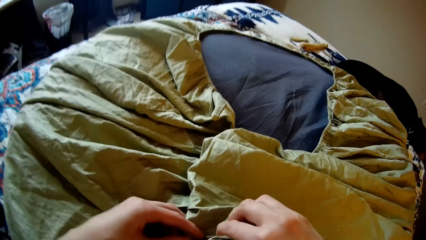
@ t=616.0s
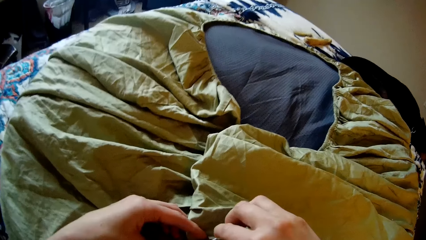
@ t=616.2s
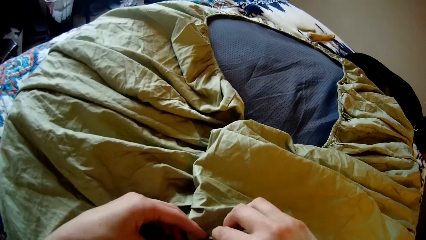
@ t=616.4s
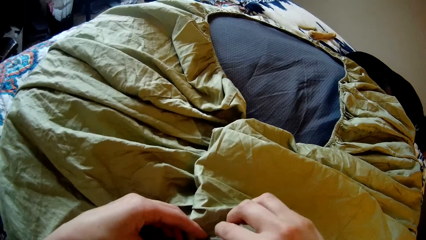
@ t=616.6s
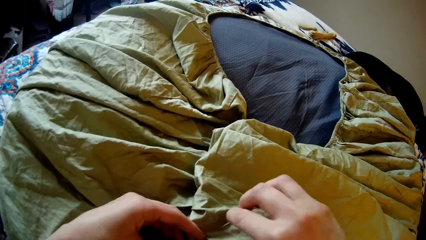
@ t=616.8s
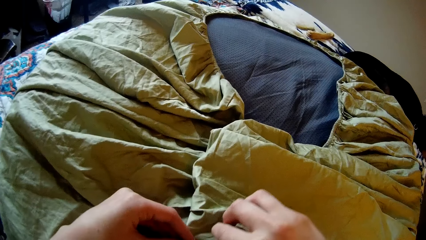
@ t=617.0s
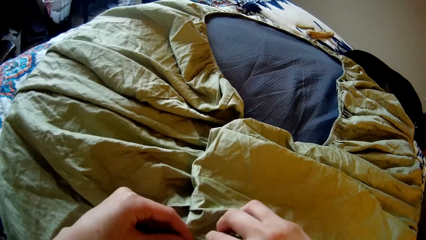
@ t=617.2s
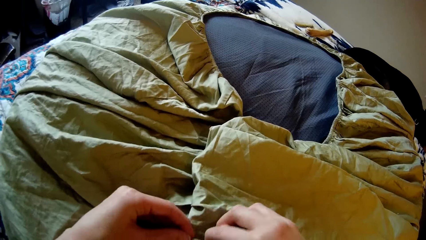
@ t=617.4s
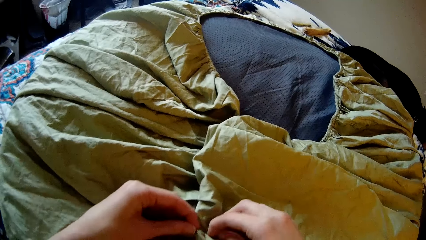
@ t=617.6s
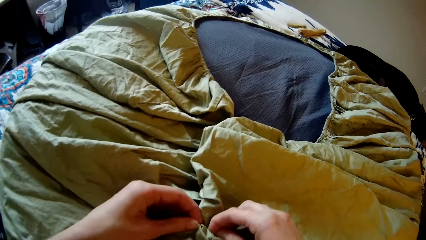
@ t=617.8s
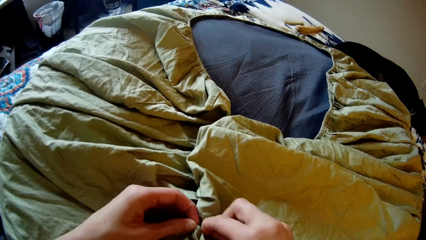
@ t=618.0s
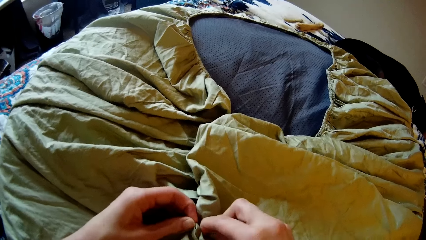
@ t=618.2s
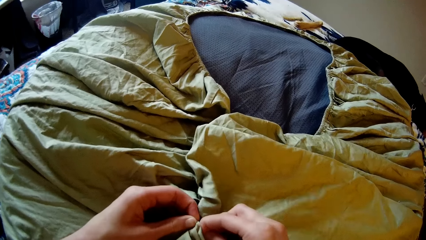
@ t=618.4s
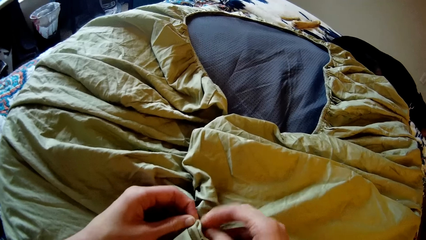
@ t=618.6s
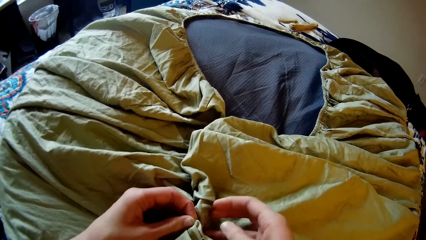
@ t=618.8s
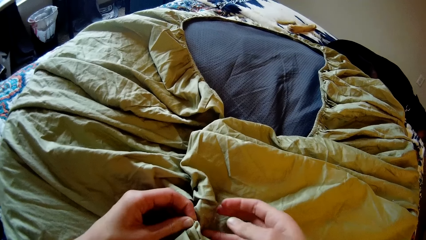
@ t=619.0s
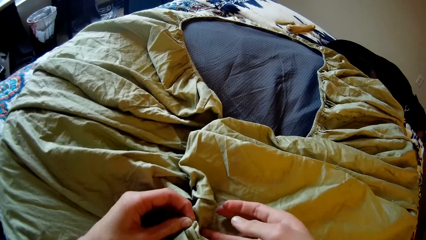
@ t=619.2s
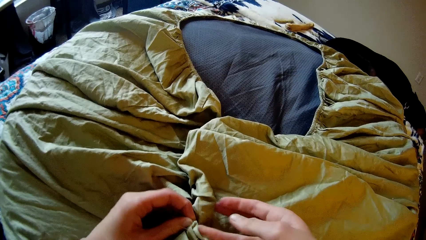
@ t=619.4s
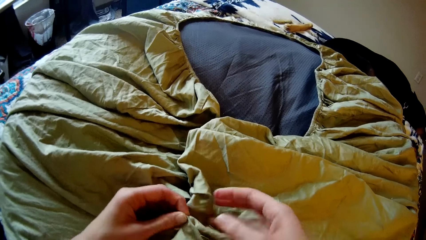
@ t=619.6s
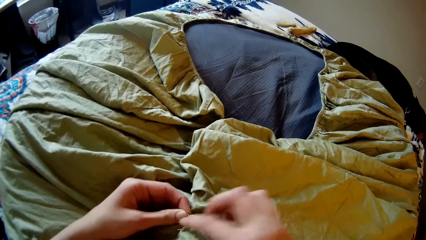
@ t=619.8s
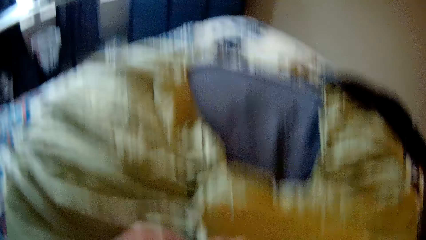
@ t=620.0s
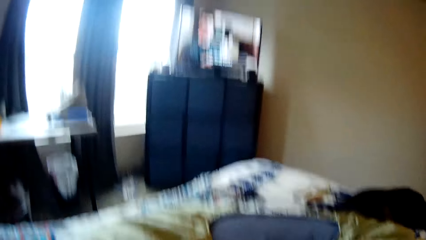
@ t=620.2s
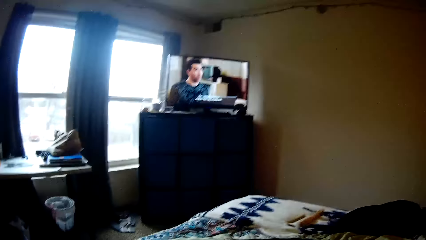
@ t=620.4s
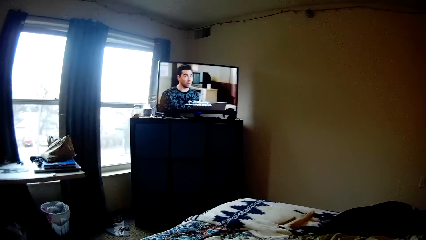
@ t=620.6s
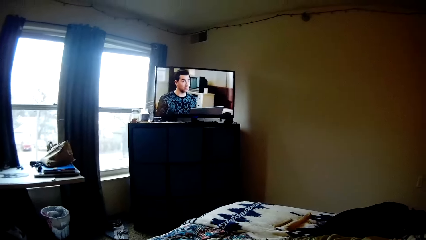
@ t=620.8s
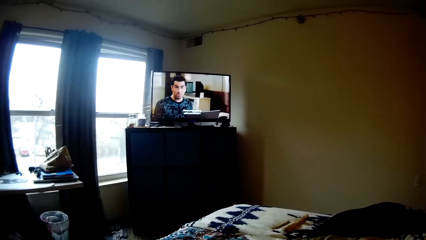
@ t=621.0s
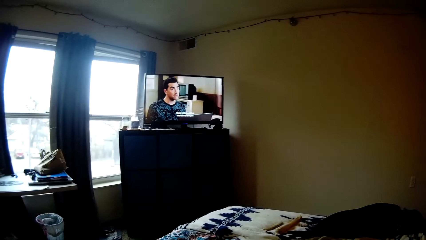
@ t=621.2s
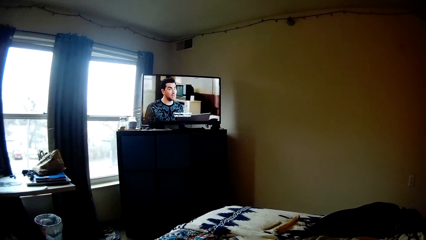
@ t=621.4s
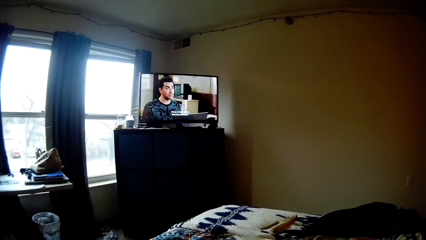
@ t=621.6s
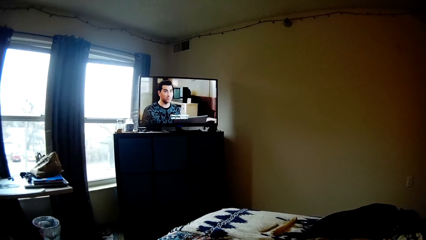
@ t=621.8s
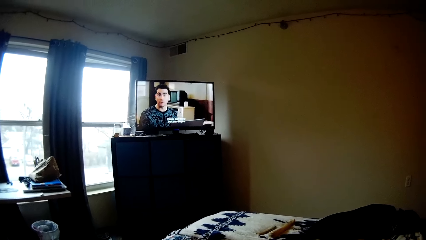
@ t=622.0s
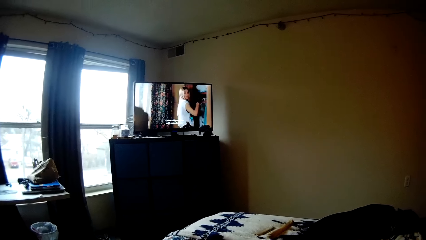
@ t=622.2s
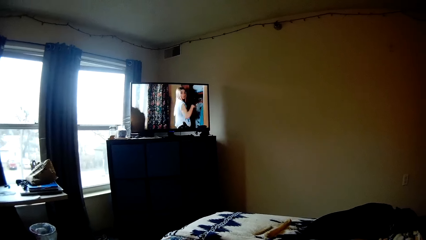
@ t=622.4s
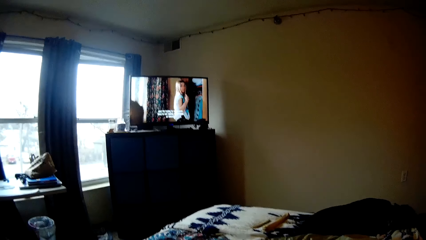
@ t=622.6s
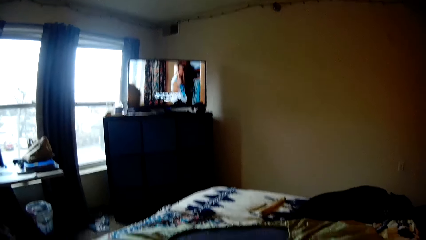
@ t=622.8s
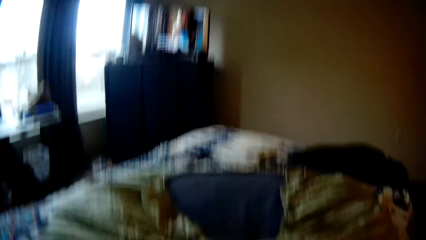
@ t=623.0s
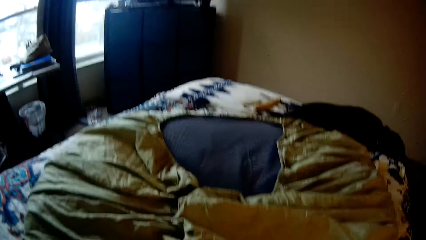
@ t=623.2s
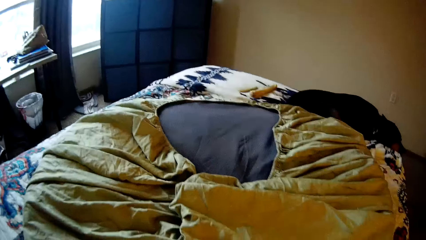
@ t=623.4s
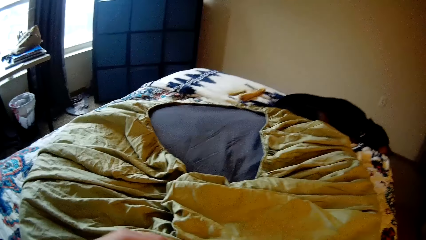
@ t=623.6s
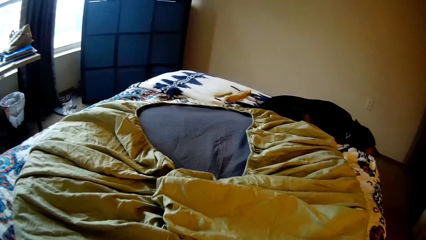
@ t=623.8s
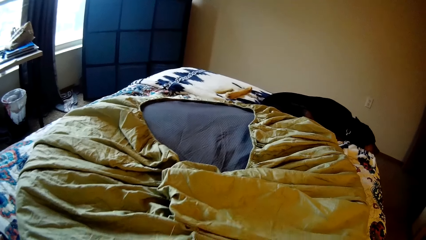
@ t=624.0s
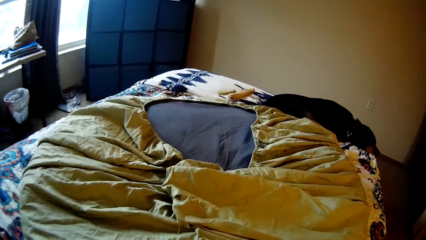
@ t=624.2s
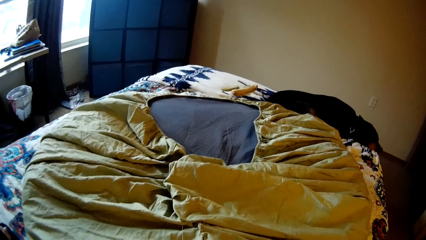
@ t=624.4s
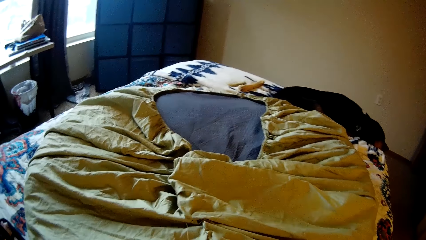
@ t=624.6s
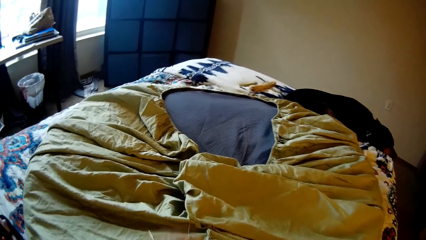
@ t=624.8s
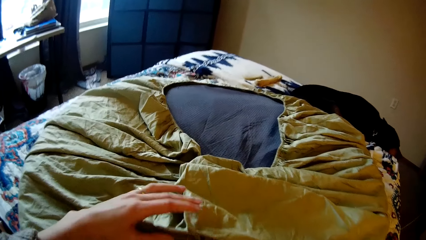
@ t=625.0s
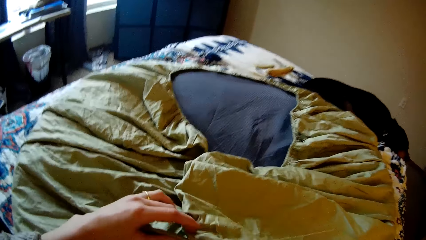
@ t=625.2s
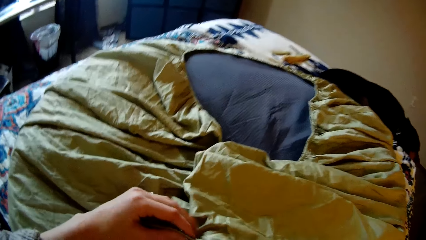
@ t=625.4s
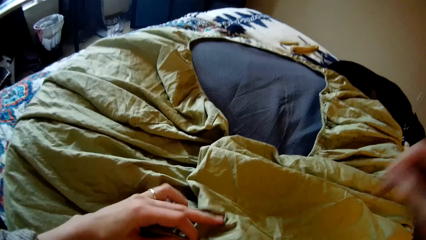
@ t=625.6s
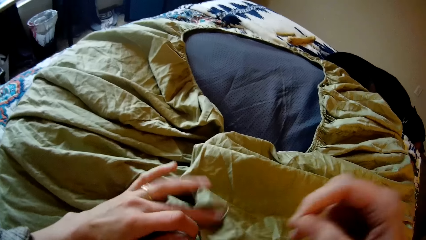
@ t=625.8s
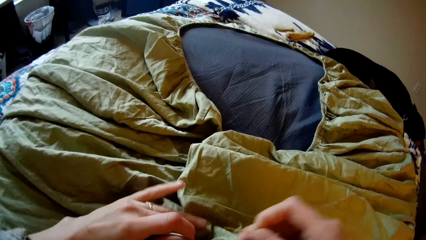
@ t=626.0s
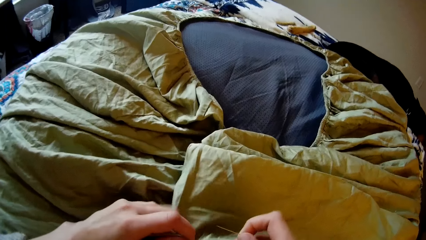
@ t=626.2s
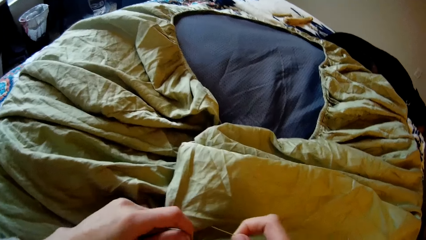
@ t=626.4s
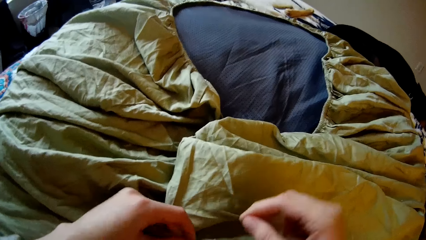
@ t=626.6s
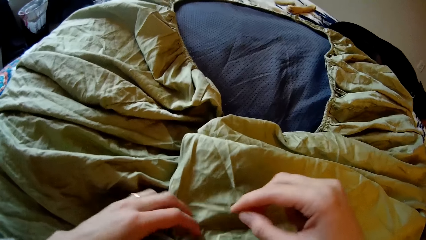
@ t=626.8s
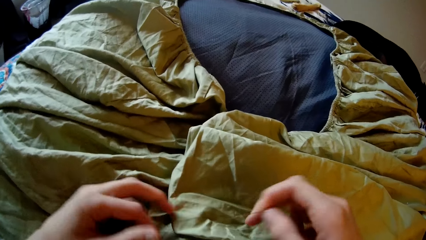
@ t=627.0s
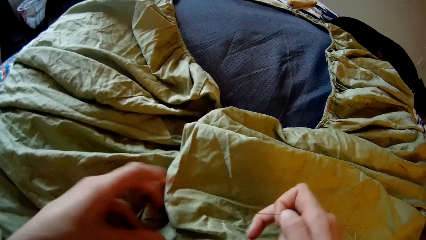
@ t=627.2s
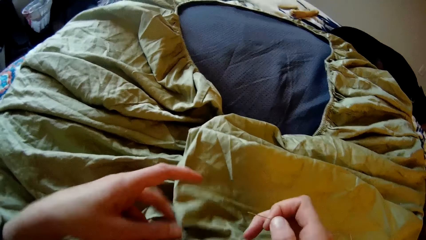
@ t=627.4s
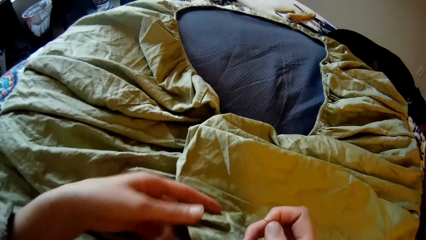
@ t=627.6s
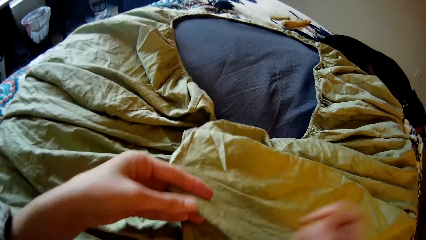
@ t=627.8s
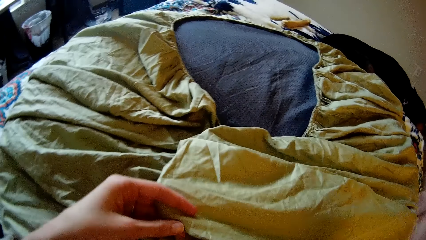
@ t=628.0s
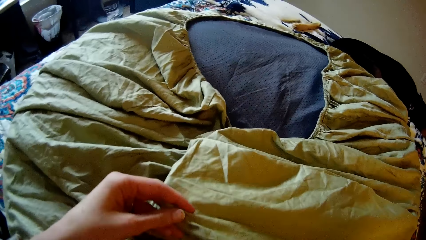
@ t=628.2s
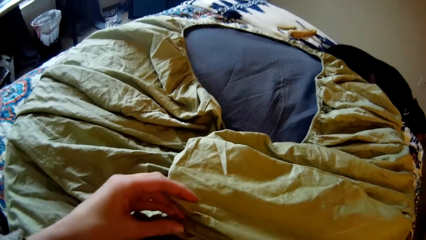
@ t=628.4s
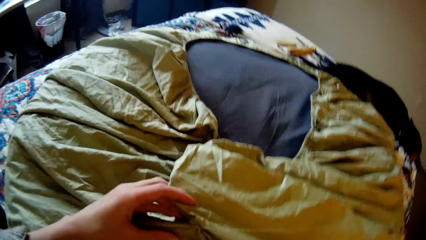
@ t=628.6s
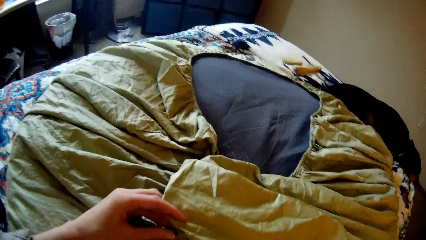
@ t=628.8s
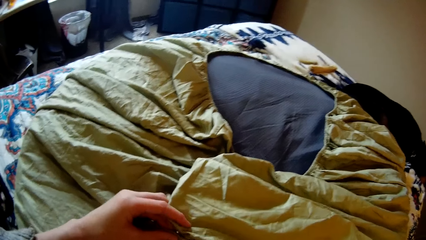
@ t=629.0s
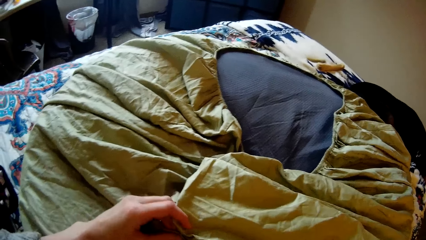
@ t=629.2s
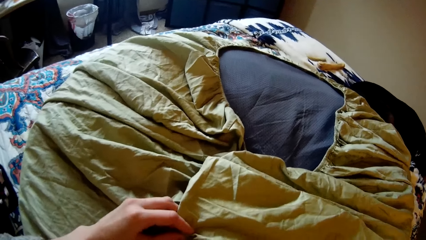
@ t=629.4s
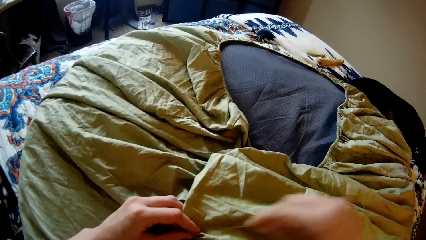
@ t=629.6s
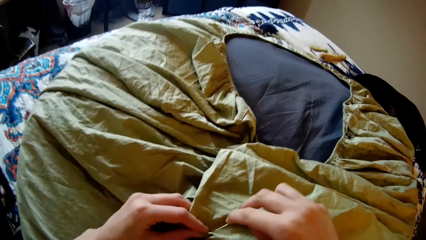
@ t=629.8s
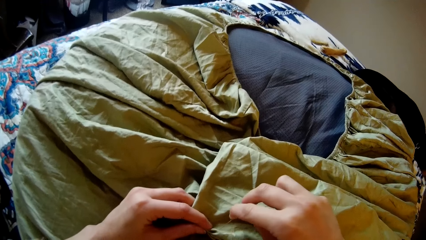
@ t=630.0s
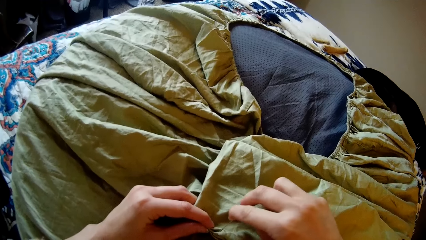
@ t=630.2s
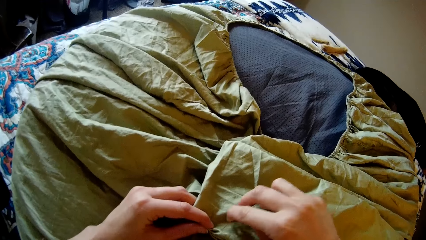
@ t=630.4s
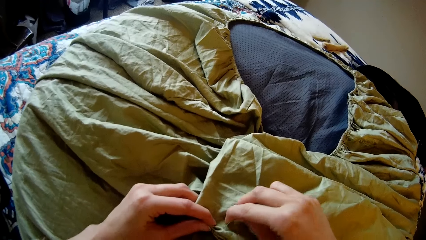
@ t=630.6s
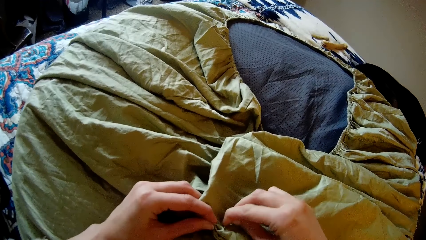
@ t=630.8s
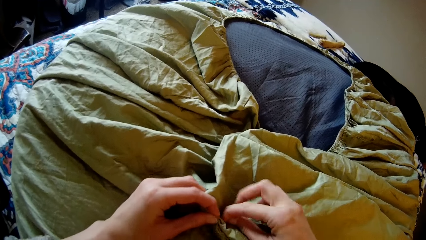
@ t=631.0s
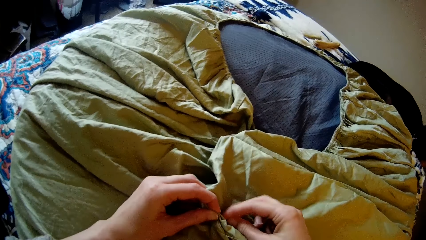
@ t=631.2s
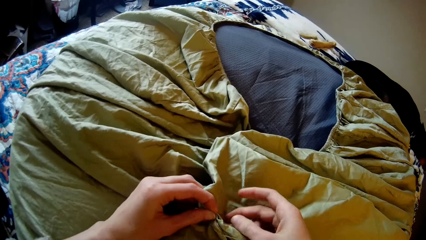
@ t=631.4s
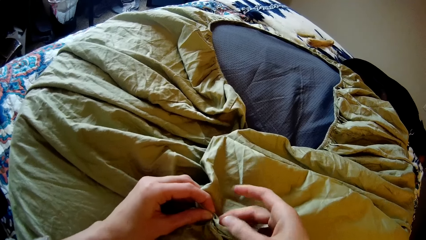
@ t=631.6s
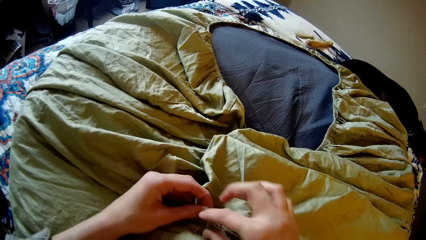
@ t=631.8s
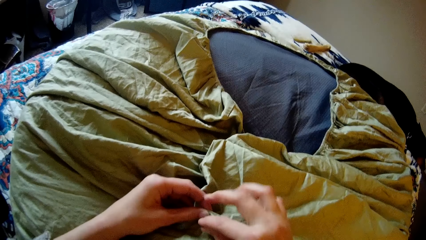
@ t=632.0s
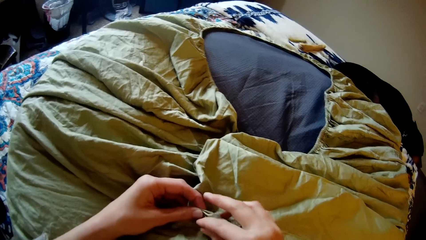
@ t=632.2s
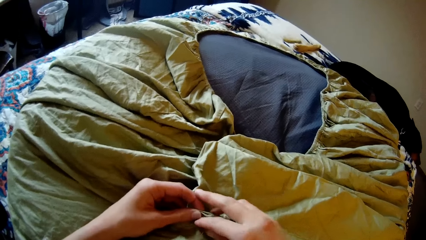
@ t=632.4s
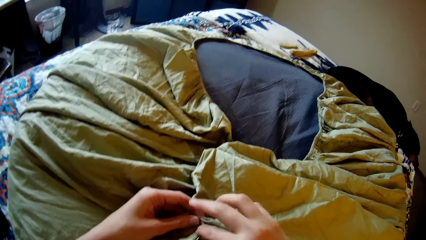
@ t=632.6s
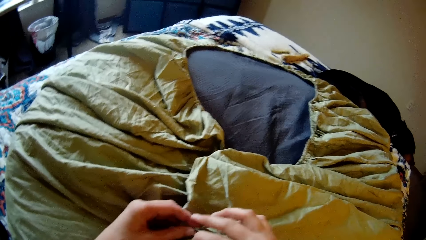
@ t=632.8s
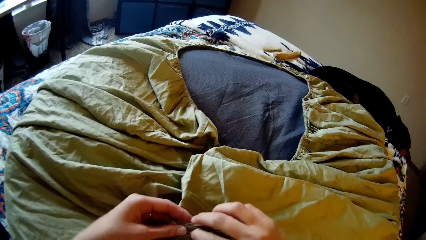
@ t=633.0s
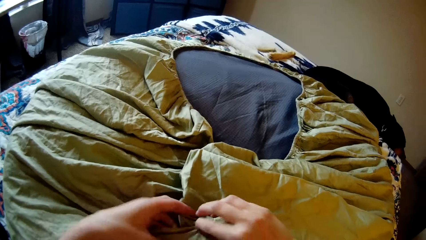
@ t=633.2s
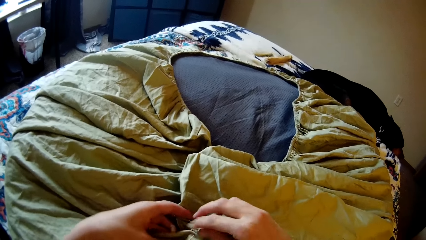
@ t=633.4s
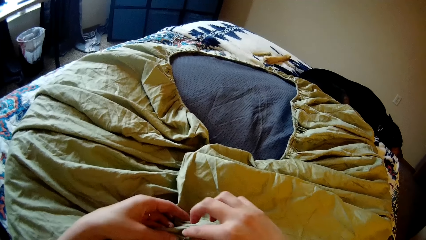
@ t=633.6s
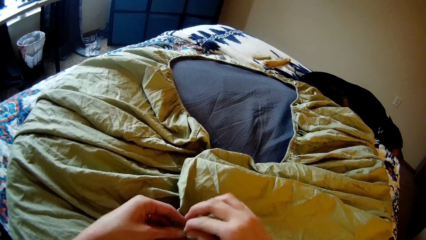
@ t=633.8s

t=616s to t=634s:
The camera wearer holds part of the bedsheet. She sews the bedsheet with a needle. She looks up at the television. She sews the bean bag with the needle and thread in her right hand. She stretches the thread. She holds the bedsheet with her left hand. She stretches the thread. She sews the bedsheet with the needle.
